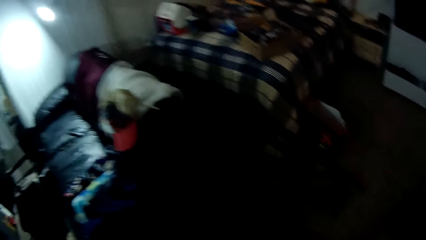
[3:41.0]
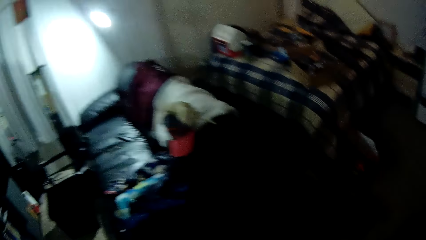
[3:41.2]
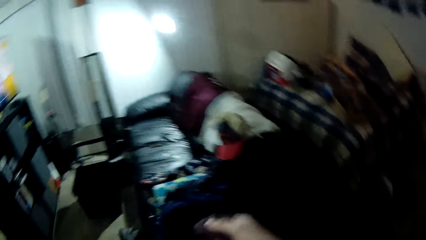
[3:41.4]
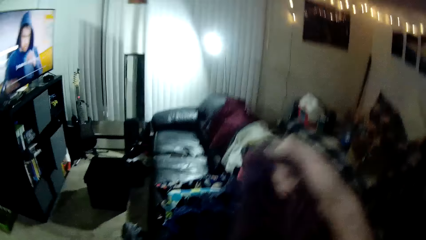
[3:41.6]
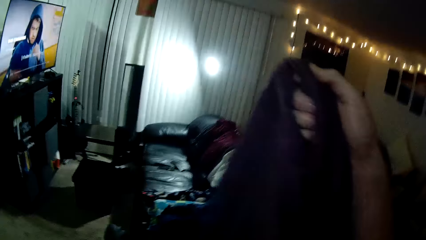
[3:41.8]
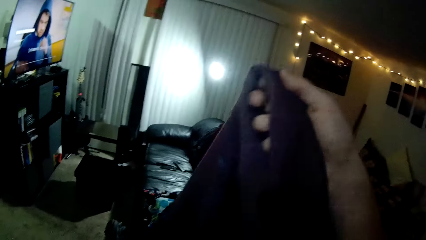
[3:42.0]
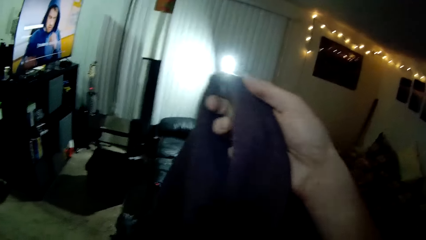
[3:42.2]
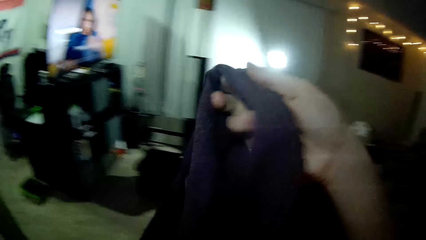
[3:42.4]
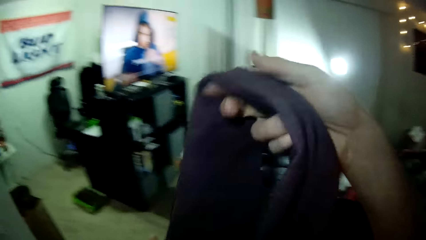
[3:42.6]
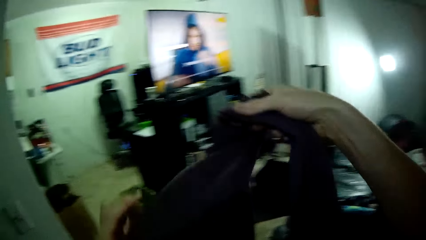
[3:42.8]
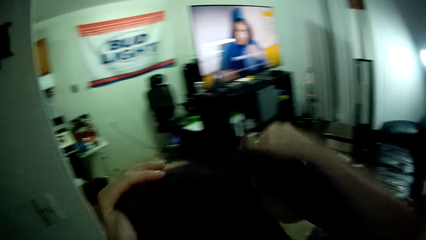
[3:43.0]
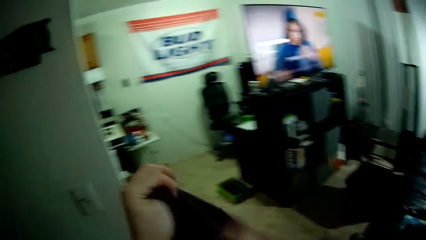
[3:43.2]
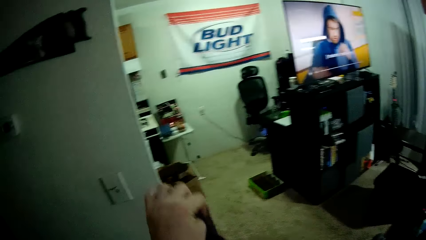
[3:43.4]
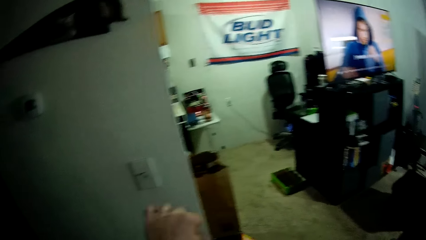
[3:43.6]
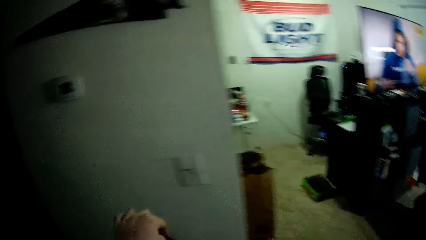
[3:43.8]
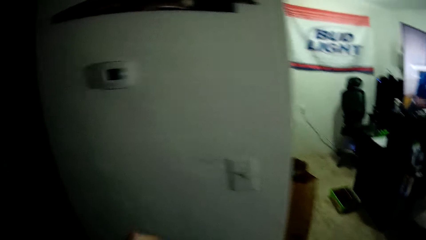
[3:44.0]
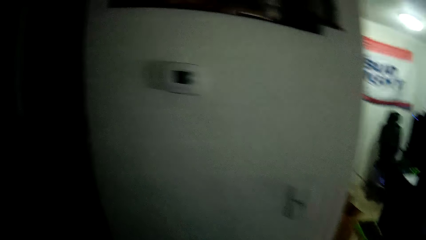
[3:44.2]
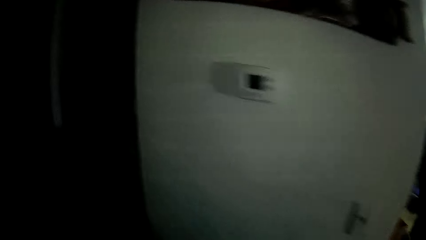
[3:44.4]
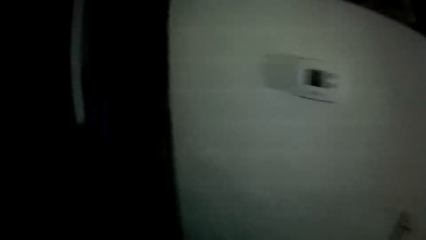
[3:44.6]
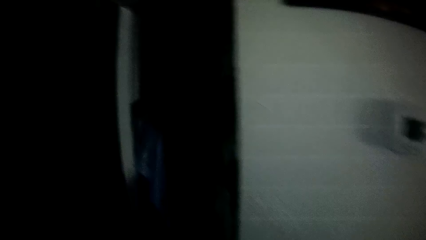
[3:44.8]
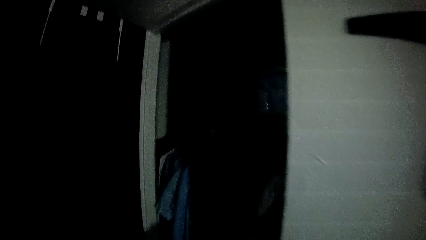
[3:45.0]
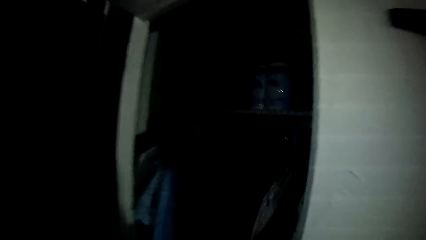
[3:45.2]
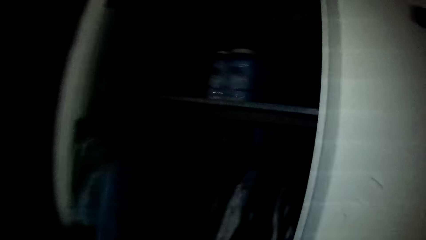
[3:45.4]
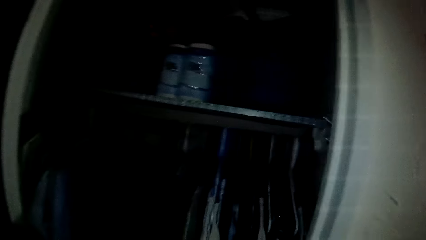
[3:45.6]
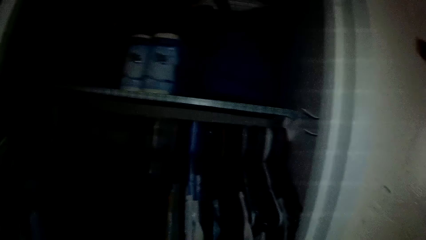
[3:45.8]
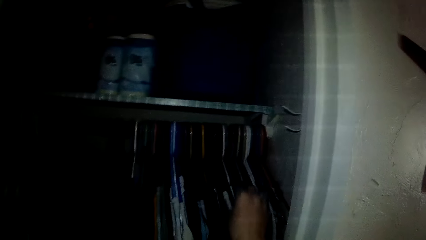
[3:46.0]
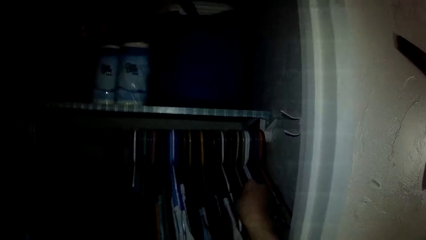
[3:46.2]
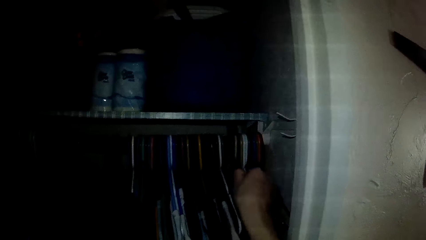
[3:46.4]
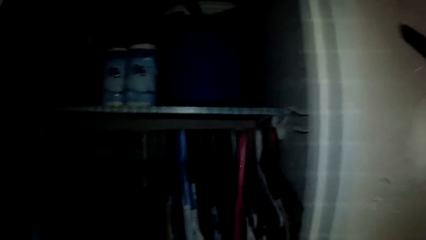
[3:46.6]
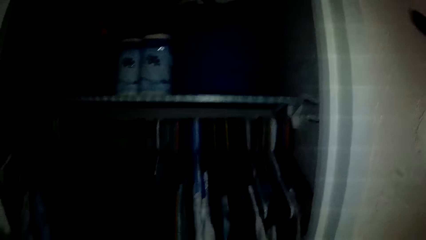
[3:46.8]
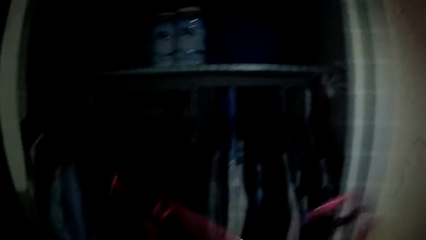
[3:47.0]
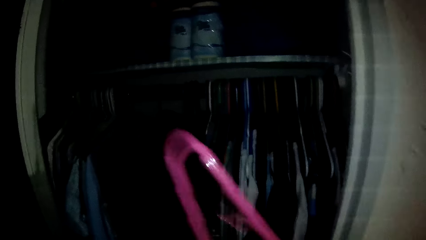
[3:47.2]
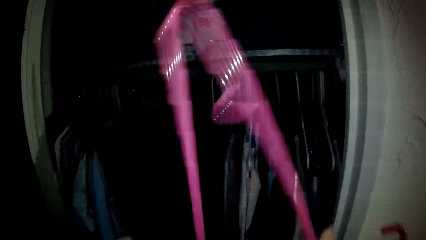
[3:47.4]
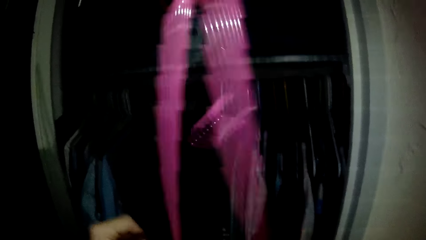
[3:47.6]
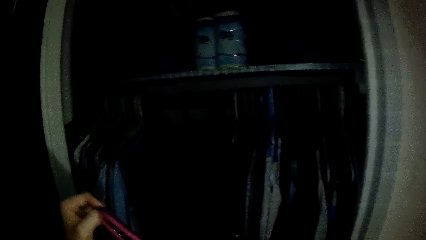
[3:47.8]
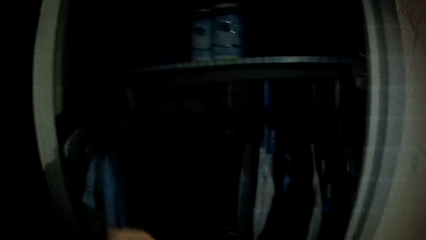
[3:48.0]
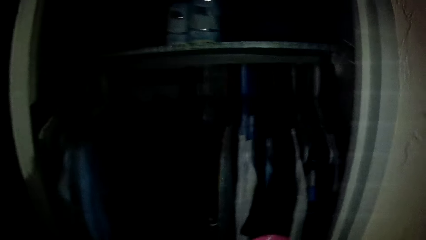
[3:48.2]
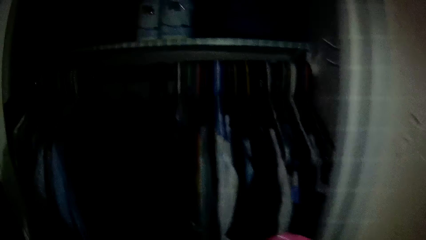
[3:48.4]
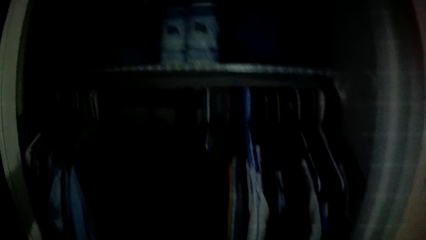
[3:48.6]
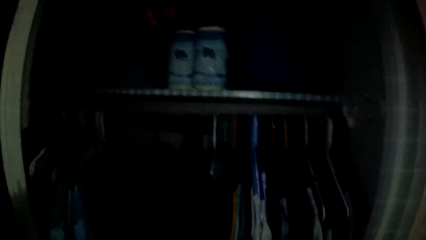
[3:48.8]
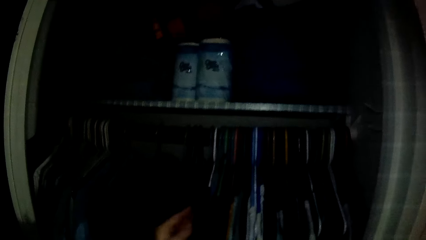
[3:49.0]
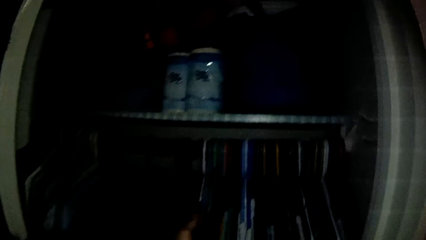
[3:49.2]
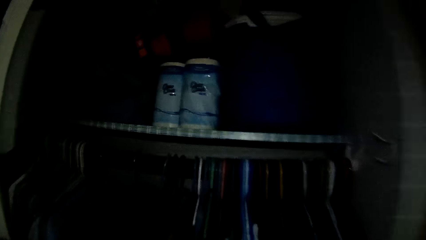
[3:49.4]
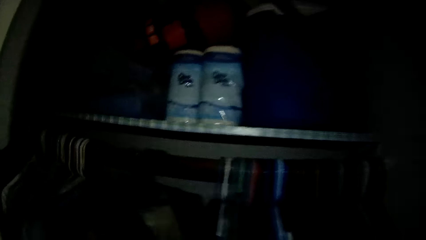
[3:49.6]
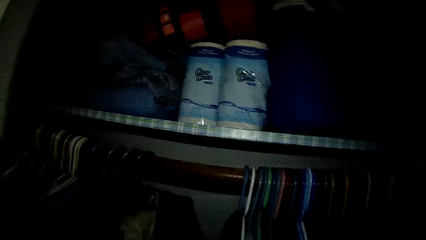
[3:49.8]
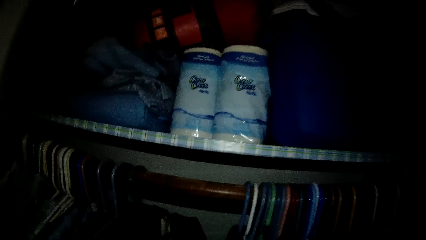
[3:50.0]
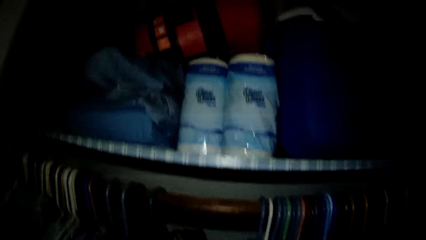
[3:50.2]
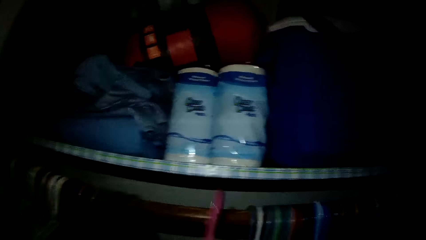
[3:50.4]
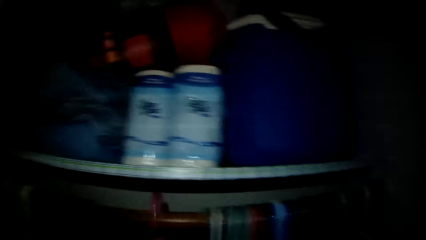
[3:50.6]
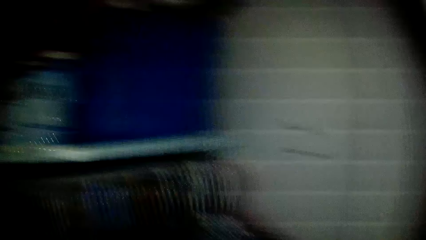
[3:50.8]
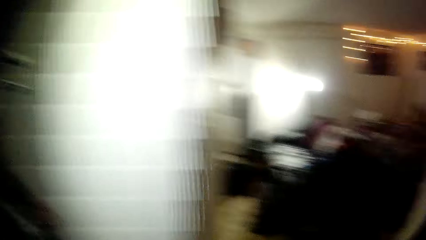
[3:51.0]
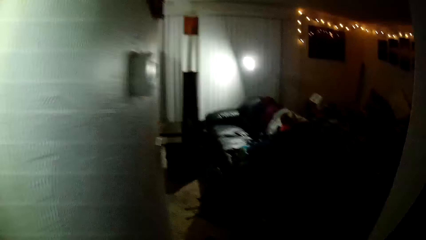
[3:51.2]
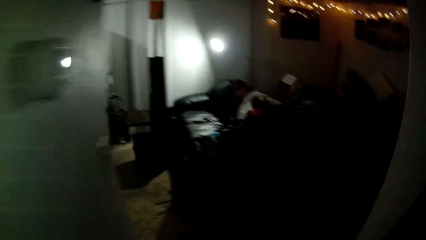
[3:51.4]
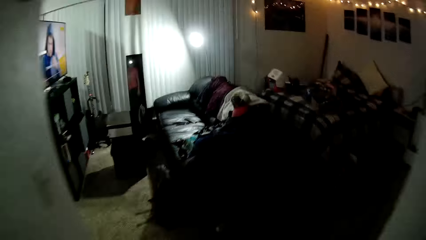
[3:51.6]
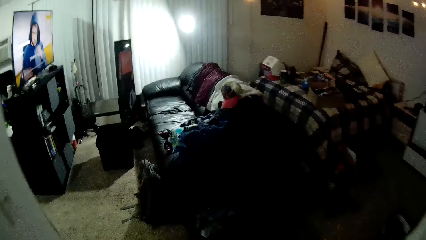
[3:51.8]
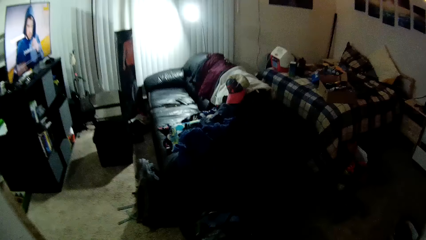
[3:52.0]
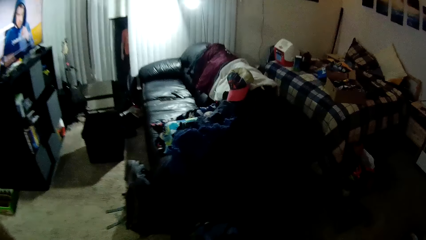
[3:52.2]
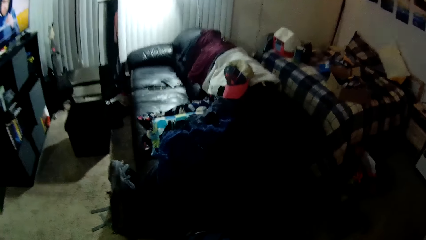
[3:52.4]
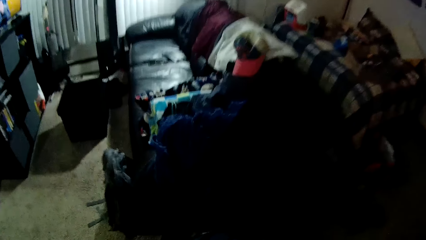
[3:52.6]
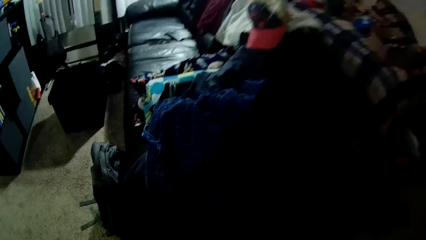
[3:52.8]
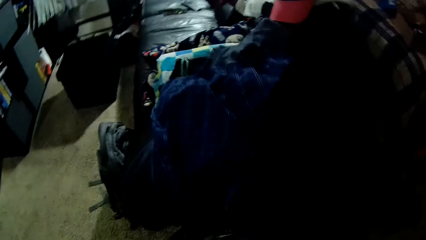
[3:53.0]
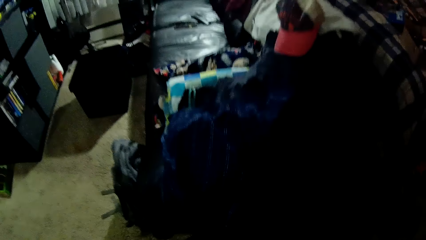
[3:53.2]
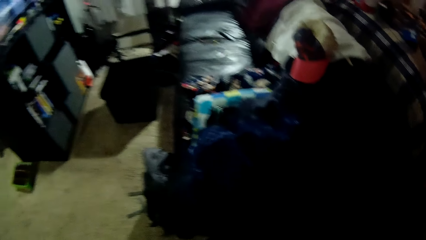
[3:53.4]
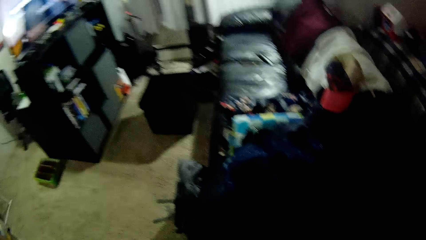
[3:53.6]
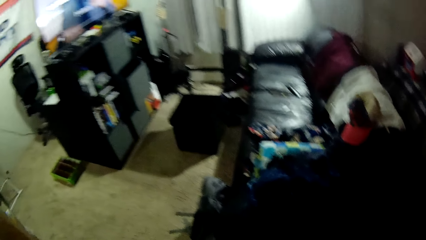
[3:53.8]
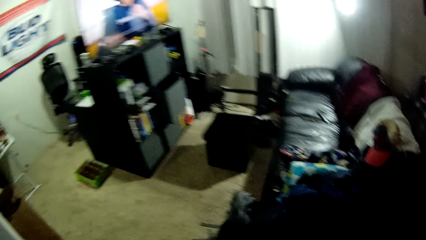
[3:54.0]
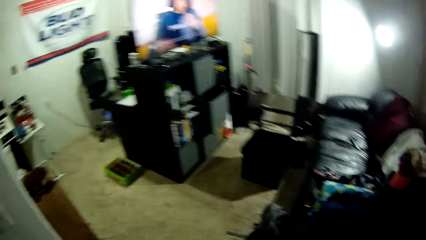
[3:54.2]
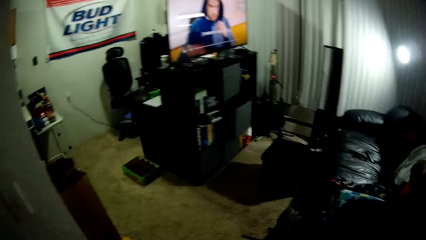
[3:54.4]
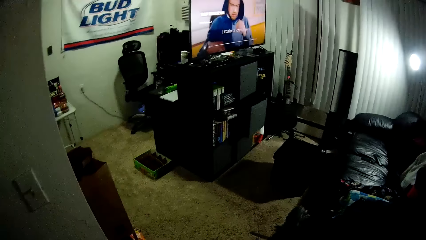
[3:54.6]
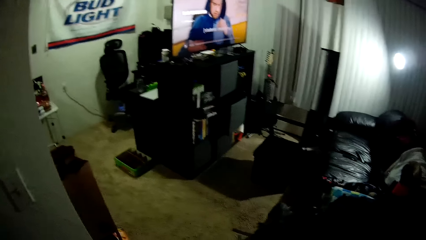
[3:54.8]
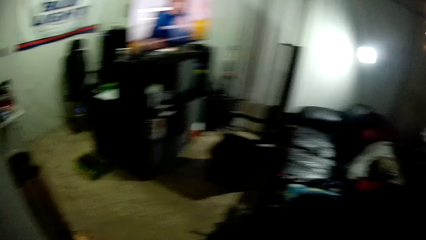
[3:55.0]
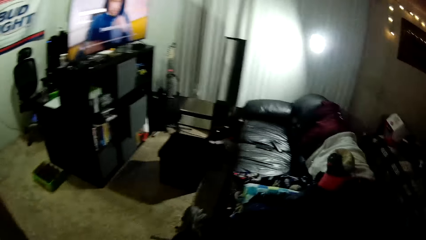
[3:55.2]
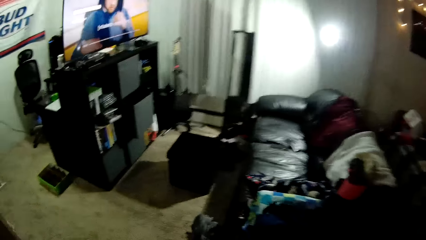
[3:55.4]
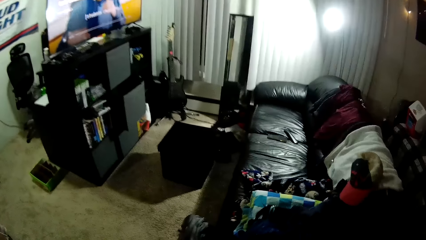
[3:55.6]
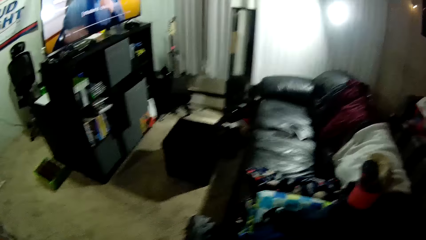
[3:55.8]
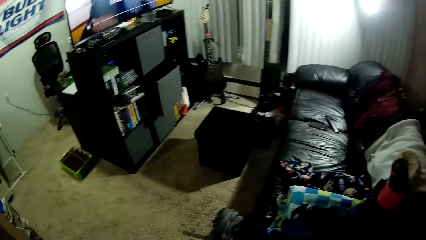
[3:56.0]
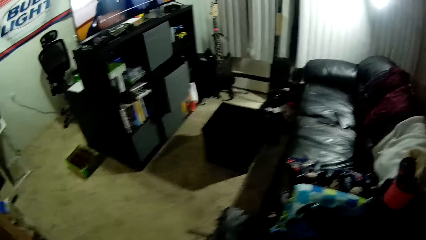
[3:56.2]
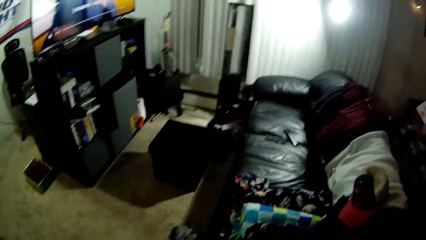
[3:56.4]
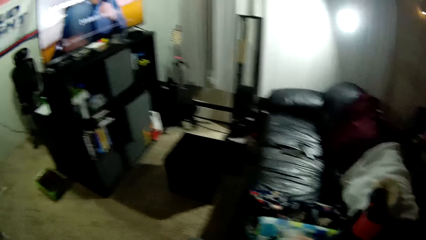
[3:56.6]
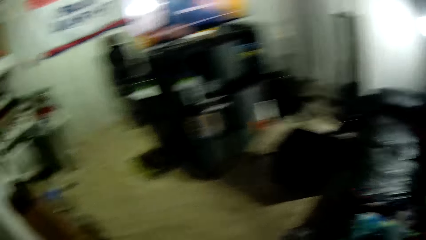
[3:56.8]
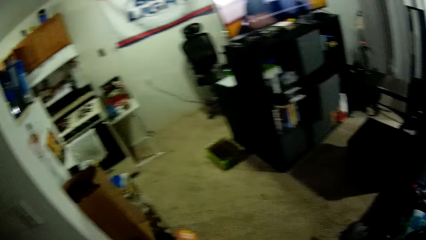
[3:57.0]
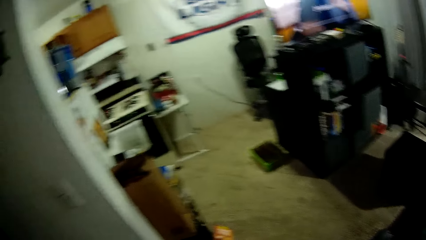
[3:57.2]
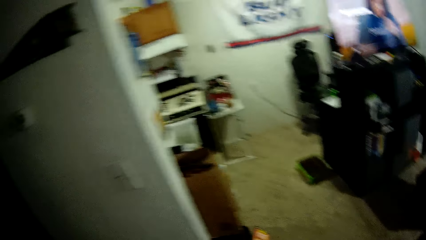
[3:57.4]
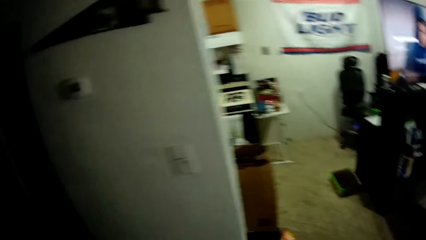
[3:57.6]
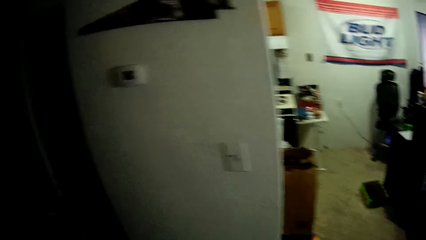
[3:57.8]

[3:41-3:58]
The camera wearer lifts a cloth. He walks around the house. He picks another hanger from the wardrobe with his right hand. He places another cloth on the hanger. He moves some clothes in the wardrobe with his right hand. He hangs the other cloth in the wardrobe. He walks around the house. He stands beside the clothes. He walks around the house.
